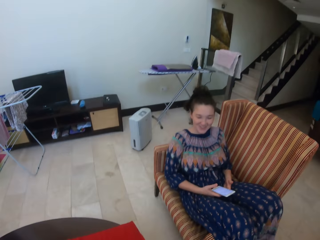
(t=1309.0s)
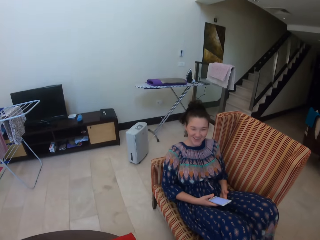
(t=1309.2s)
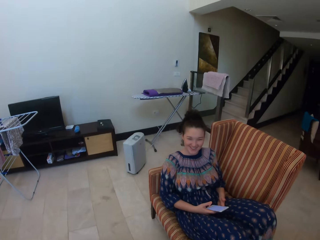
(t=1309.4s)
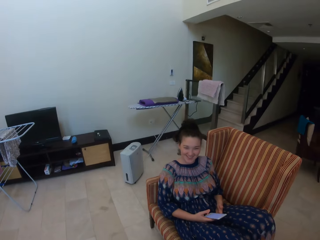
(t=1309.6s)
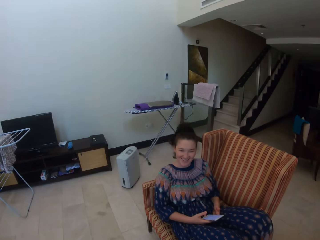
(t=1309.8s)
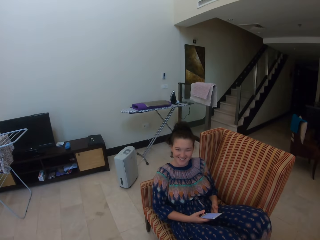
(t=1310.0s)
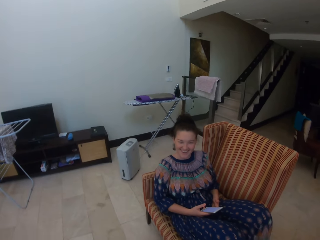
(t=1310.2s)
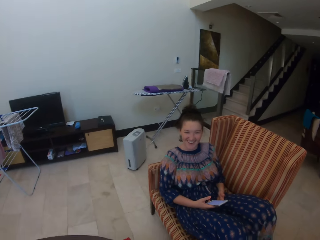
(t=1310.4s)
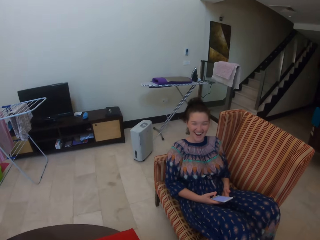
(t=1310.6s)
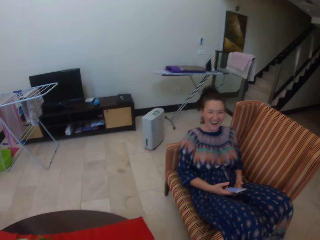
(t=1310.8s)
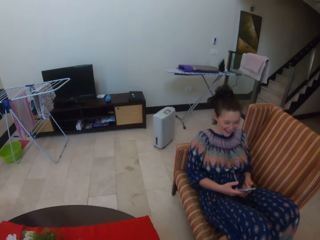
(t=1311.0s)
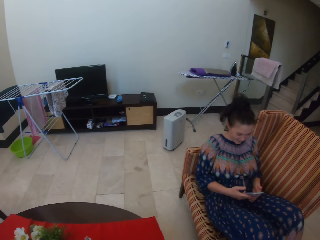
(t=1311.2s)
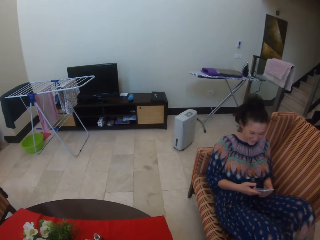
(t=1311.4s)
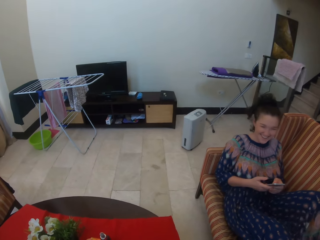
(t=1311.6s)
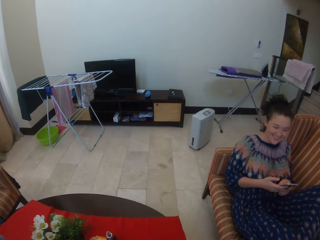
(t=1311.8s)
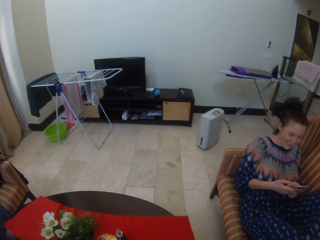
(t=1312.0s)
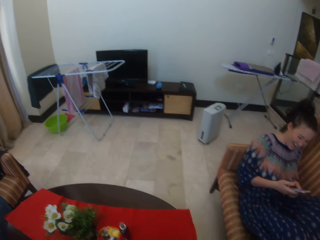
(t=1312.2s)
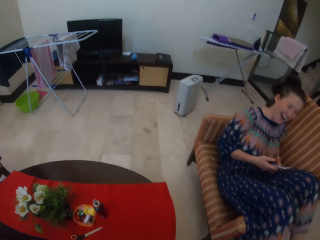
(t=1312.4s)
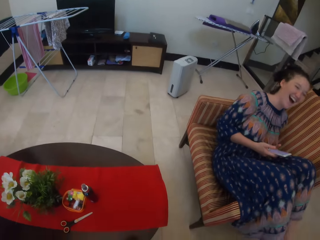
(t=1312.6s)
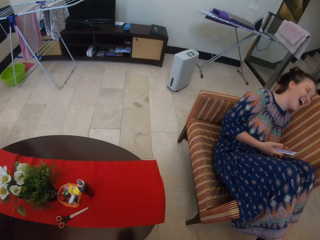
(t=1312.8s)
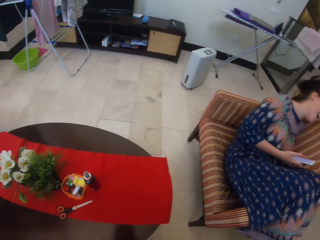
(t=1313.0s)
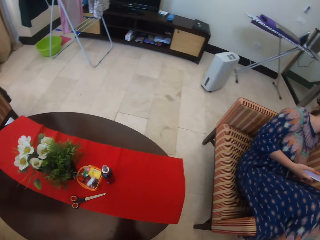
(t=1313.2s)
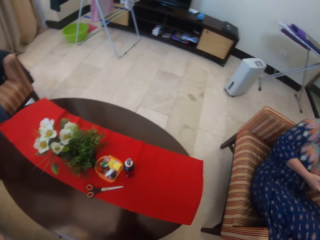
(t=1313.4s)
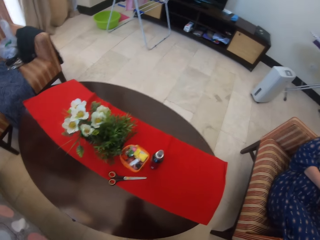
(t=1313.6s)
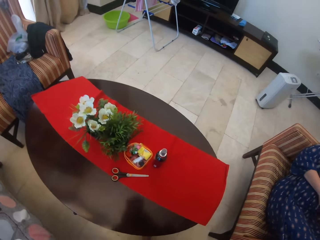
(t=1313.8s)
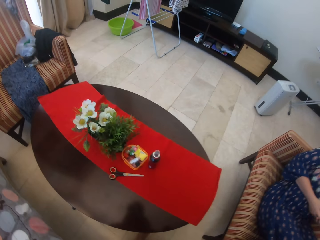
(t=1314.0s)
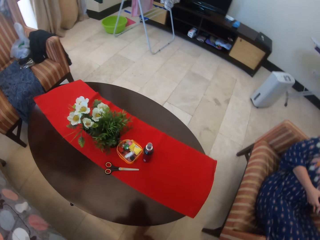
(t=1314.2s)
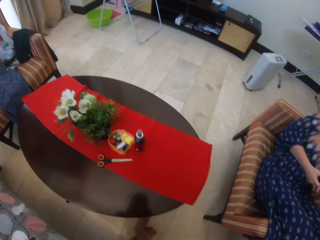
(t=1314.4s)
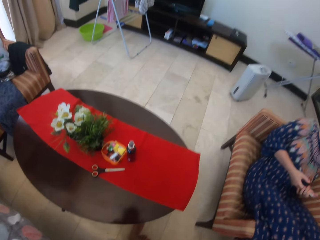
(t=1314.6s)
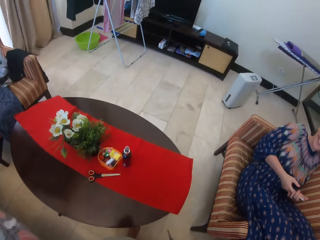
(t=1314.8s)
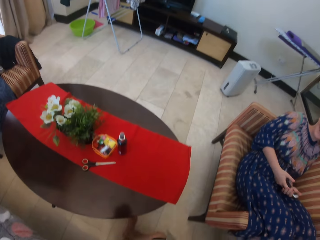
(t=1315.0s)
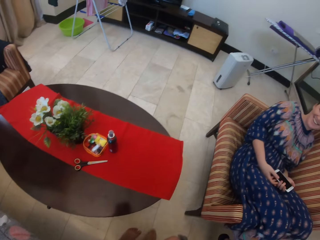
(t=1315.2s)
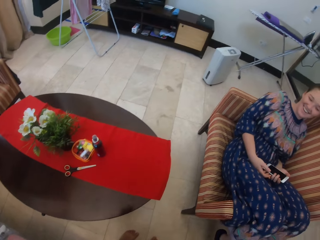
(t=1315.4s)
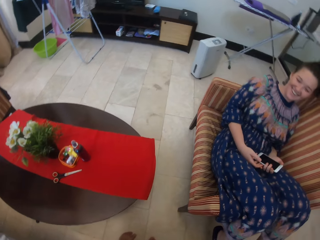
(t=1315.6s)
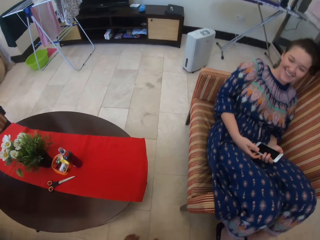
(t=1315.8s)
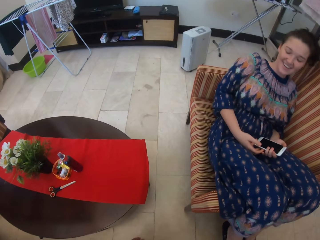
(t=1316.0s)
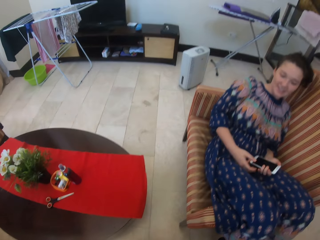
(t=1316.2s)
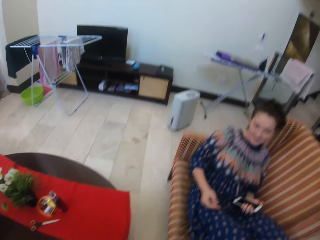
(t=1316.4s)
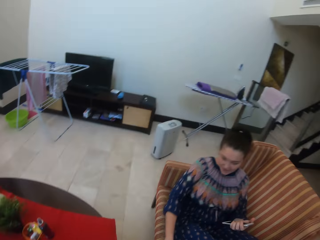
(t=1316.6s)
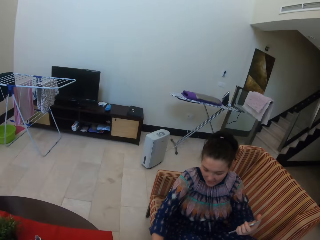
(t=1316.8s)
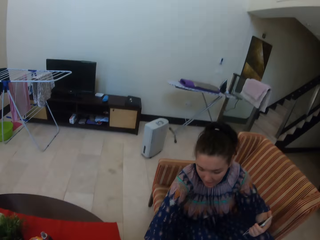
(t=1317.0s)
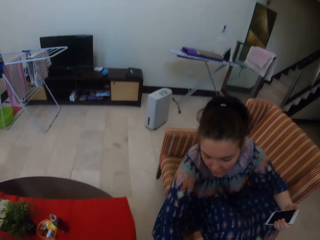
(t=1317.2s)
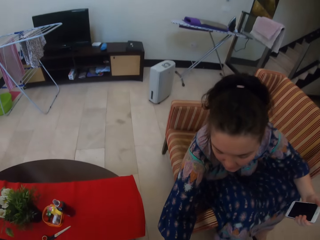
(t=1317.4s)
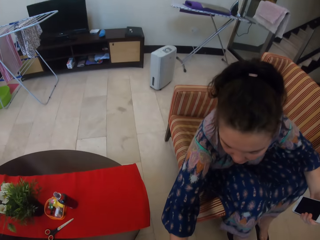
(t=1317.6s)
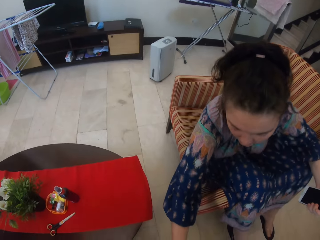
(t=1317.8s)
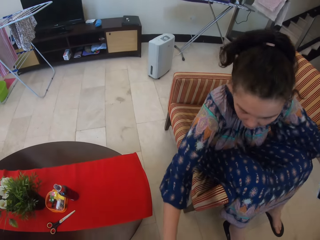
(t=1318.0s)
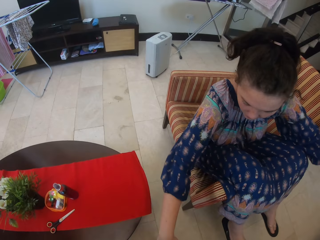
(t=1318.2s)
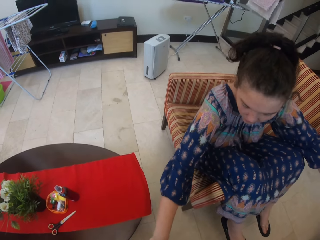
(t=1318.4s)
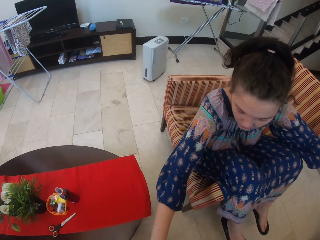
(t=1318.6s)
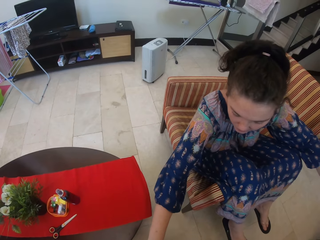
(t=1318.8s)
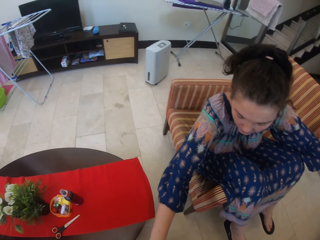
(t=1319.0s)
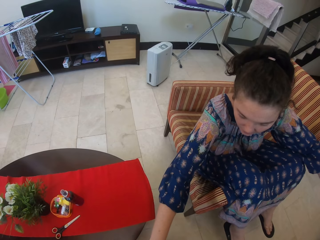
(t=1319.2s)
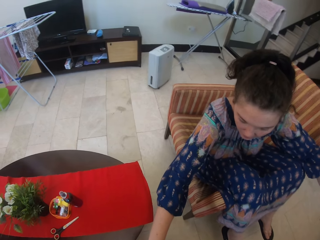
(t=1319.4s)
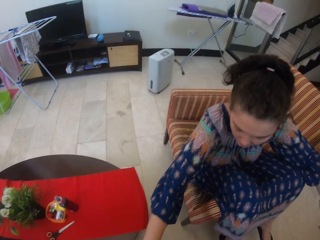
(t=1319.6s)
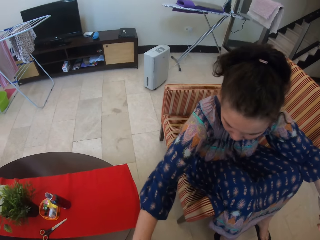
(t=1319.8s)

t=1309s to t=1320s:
A lady laughs on the couch. The camera wearer walks around the room. The lady bends.

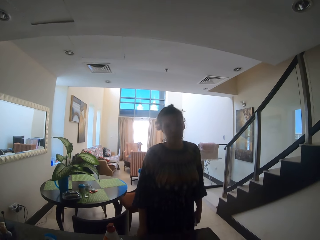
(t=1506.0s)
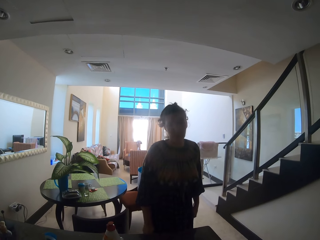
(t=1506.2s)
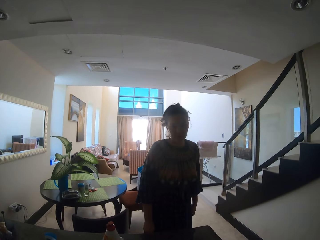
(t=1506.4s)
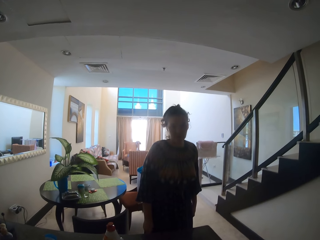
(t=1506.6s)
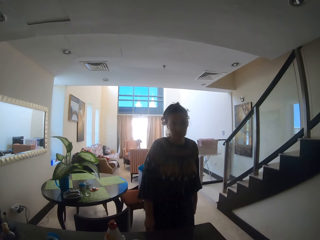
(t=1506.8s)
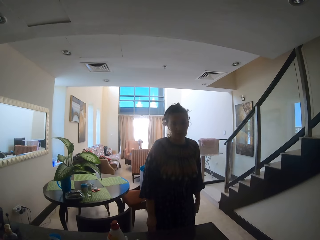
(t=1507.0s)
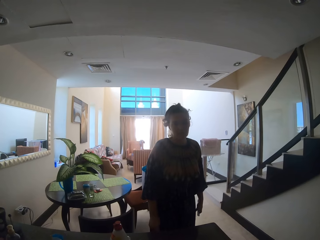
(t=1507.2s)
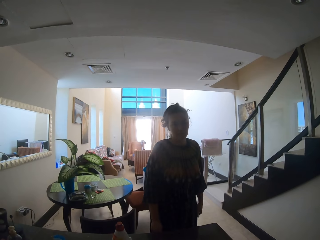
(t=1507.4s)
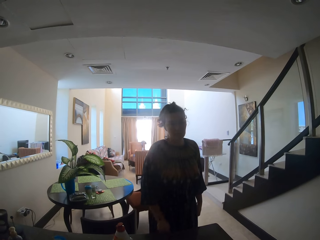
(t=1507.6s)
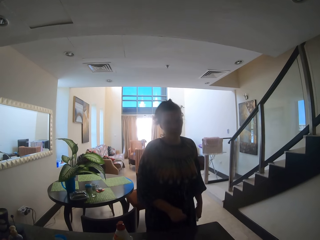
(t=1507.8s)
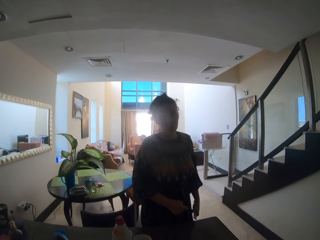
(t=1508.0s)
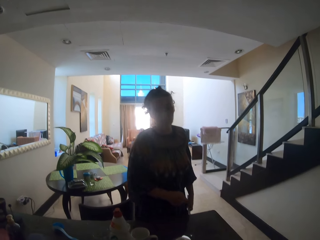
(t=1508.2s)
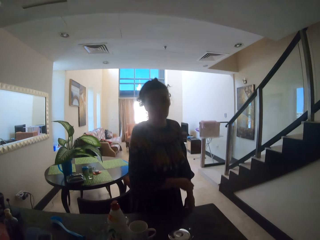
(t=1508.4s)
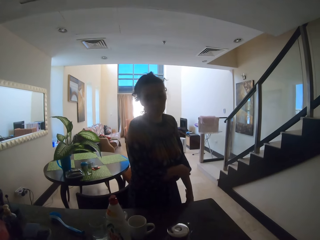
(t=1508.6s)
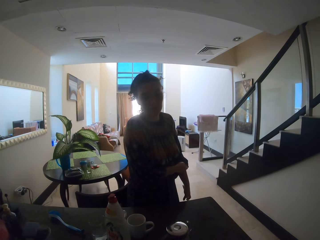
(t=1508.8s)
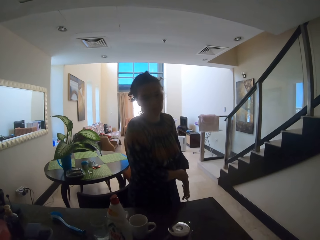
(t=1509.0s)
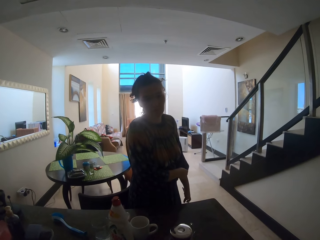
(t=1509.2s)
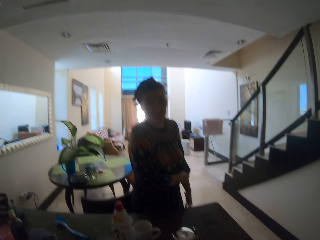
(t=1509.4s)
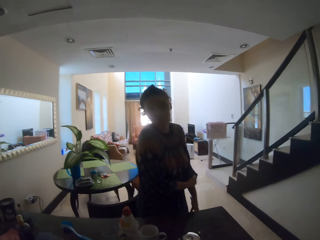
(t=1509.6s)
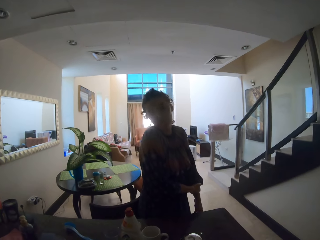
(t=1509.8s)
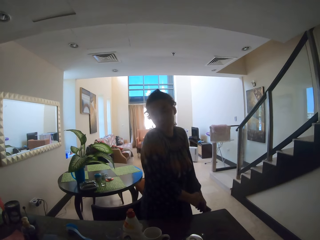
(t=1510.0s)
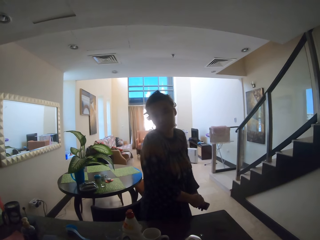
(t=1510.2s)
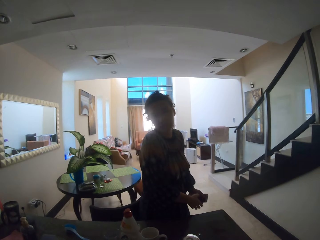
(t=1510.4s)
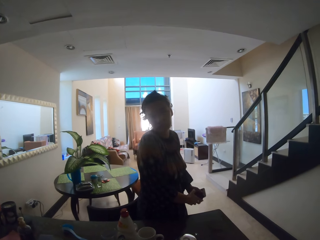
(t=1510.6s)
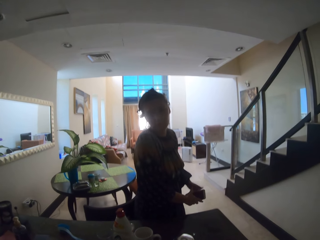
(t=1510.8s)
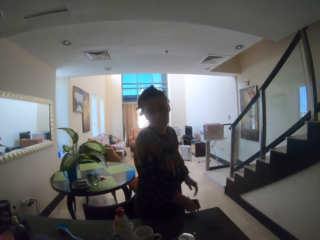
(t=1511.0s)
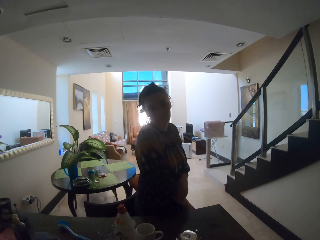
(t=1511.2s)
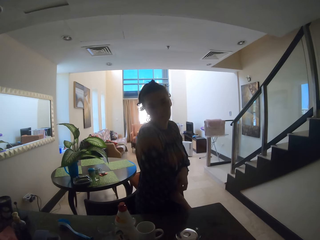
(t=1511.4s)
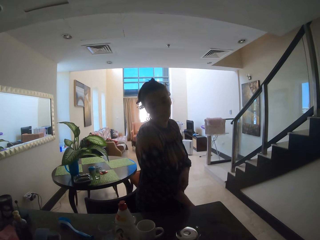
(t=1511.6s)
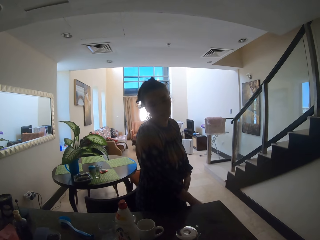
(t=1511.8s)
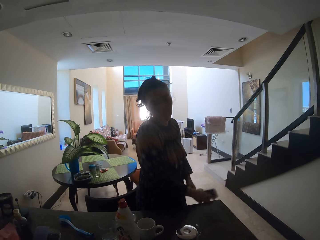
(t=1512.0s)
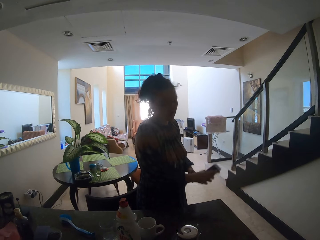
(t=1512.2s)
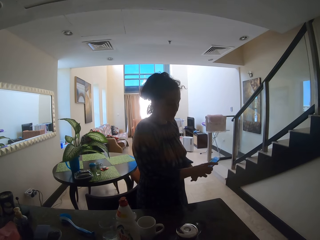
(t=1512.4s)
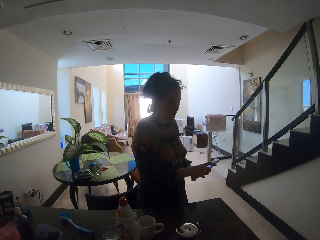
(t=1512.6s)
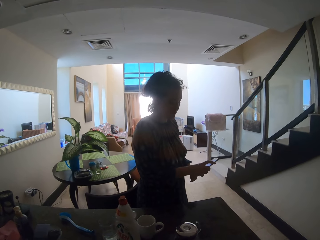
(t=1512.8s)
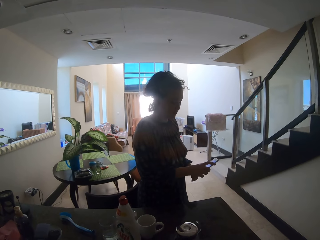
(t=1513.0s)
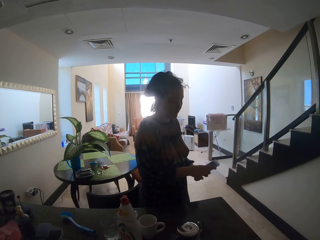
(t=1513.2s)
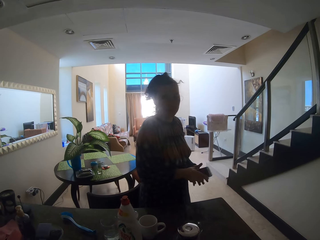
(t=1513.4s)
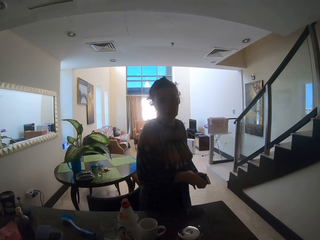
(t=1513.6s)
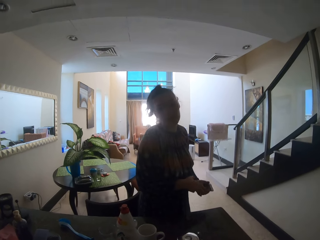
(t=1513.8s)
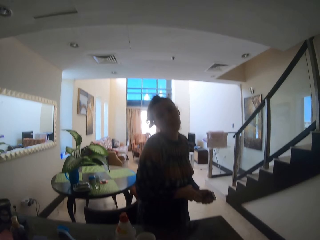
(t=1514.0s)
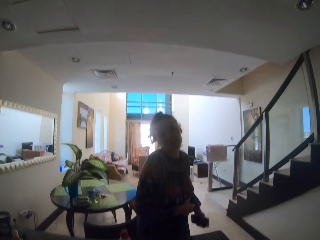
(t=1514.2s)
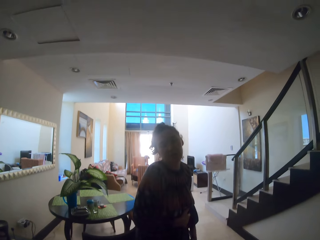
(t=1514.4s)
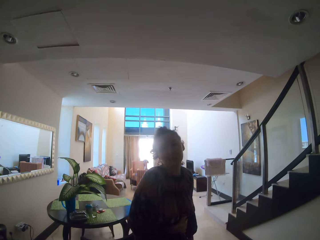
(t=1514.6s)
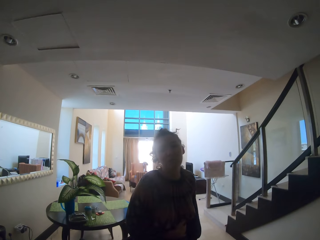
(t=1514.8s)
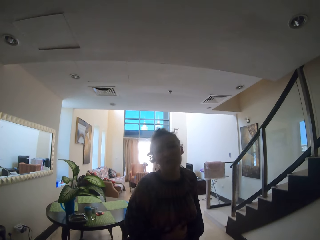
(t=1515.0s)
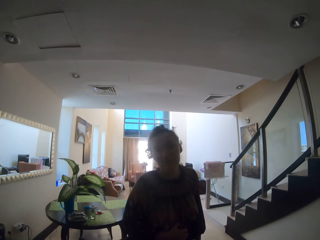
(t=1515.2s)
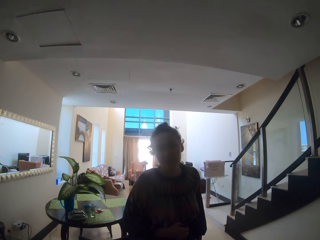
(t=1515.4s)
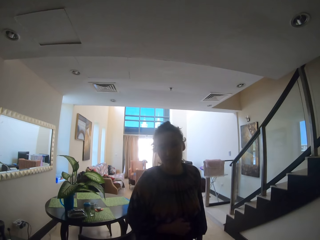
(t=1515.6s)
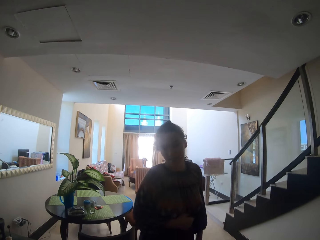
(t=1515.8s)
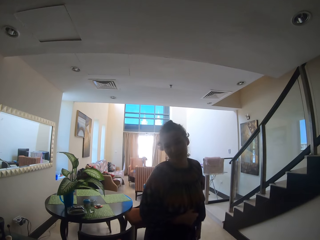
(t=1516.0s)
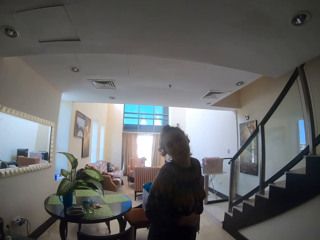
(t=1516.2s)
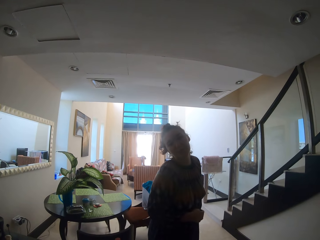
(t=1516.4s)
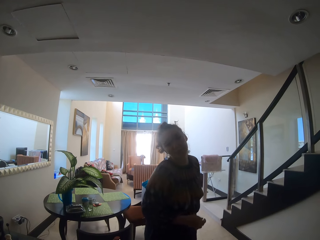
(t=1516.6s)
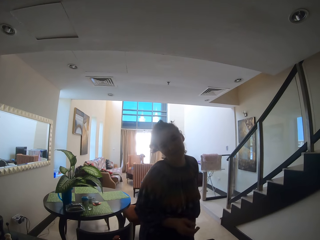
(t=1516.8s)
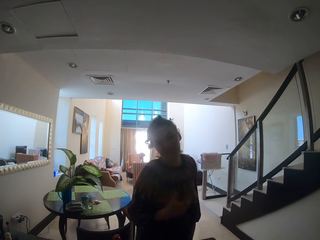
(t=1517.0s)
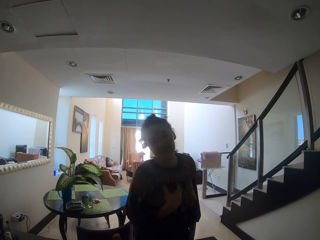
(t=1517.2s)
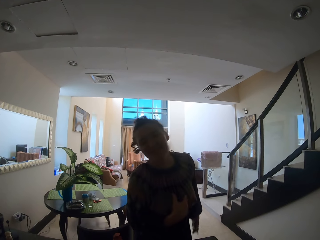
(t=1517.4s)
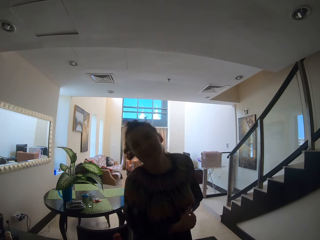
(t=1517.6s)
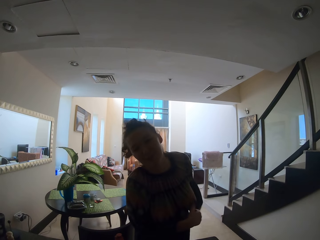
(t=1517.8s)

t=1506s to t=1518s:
A lady talks to the camera wearer. The lady adjusts her cloth with her right hand, passes the phone from her left hand to her right hand, adjusts her cloth with her left hand and looks at her phone. The camera wearer interacts with the lady.
